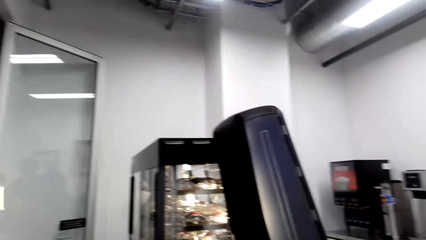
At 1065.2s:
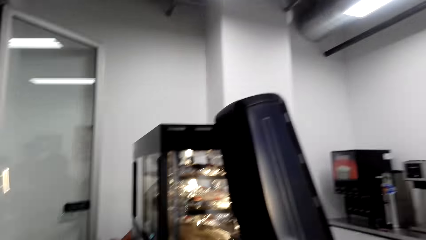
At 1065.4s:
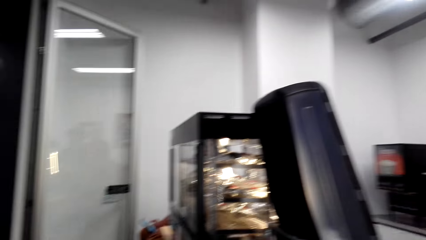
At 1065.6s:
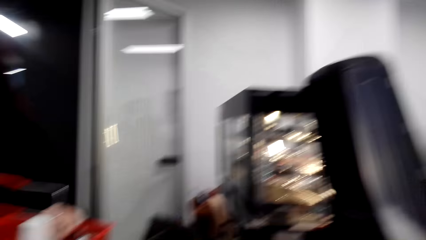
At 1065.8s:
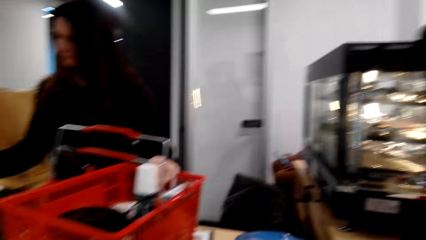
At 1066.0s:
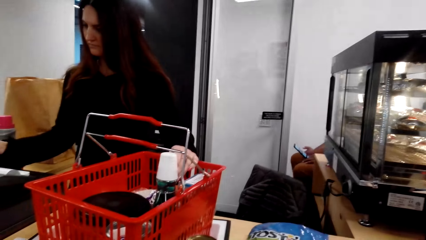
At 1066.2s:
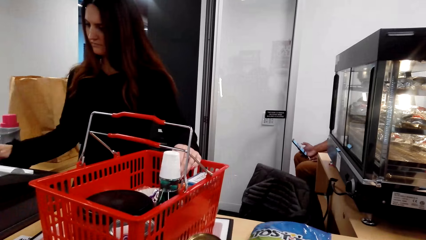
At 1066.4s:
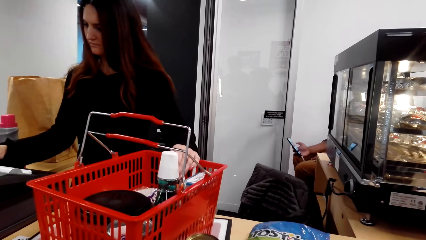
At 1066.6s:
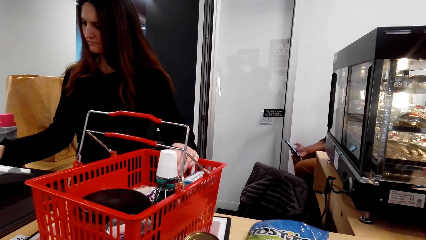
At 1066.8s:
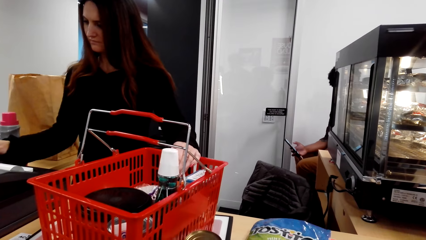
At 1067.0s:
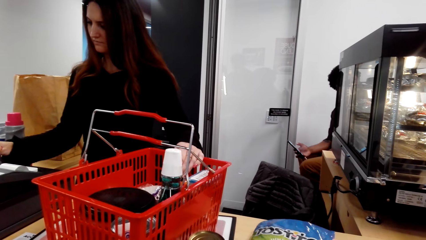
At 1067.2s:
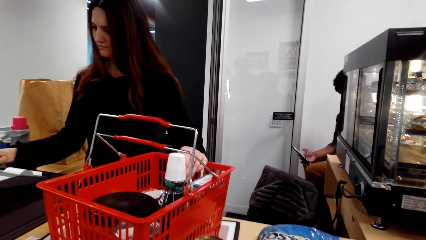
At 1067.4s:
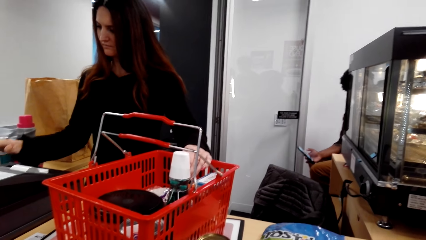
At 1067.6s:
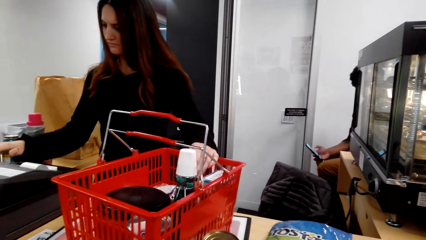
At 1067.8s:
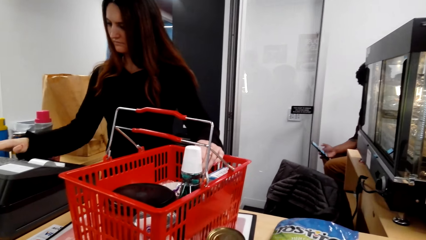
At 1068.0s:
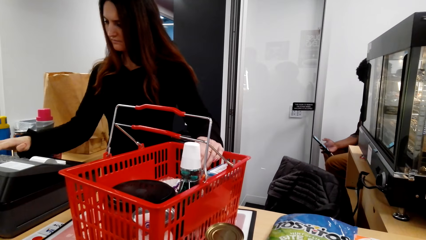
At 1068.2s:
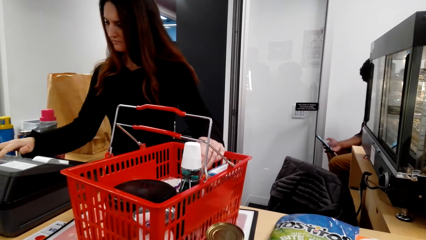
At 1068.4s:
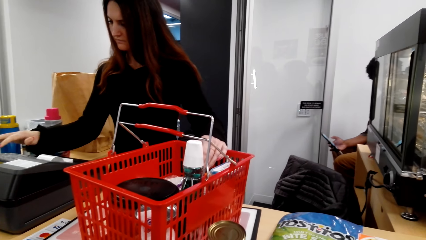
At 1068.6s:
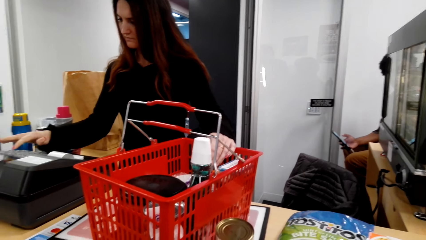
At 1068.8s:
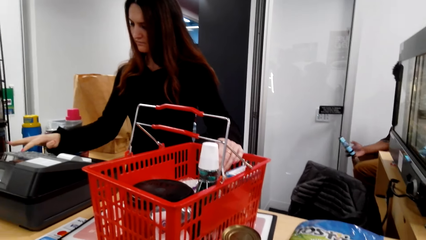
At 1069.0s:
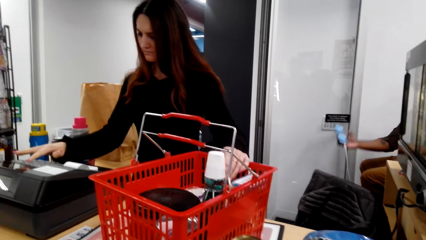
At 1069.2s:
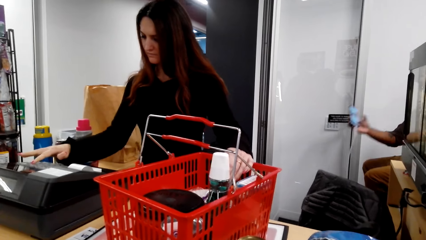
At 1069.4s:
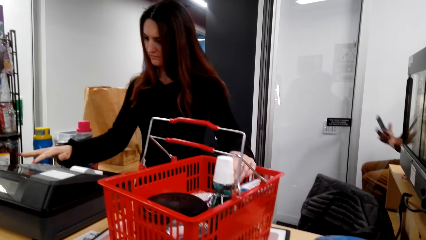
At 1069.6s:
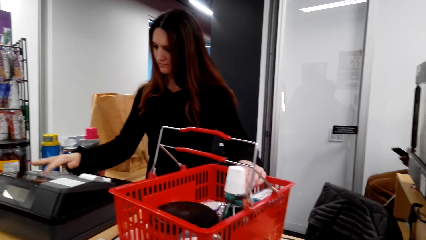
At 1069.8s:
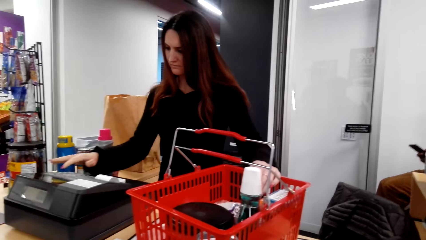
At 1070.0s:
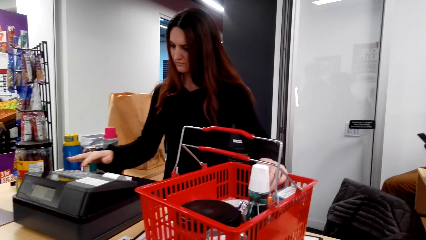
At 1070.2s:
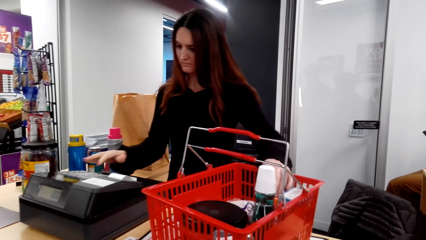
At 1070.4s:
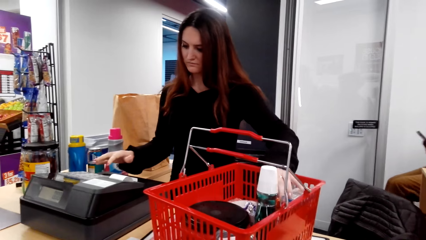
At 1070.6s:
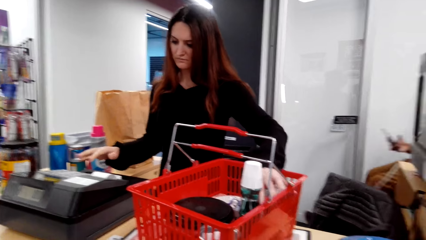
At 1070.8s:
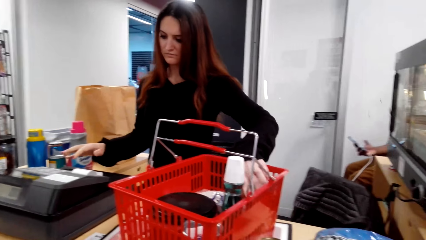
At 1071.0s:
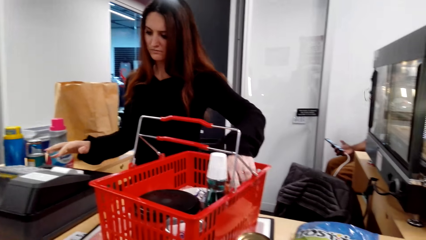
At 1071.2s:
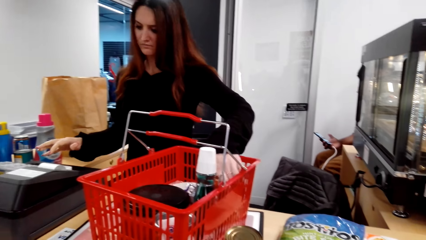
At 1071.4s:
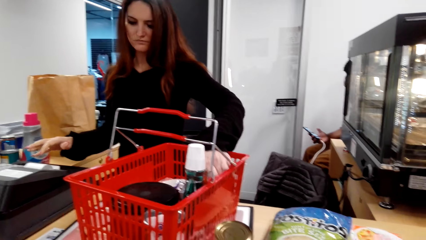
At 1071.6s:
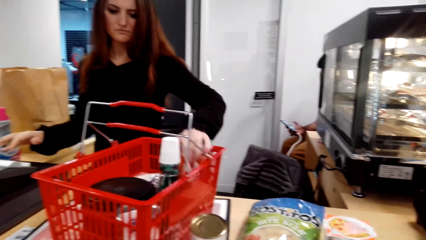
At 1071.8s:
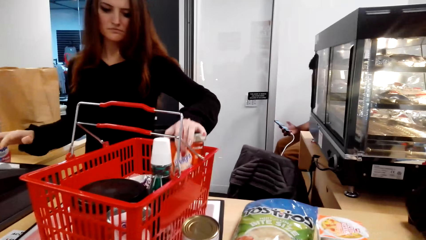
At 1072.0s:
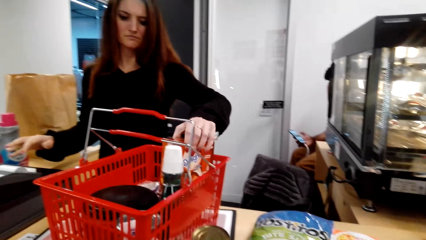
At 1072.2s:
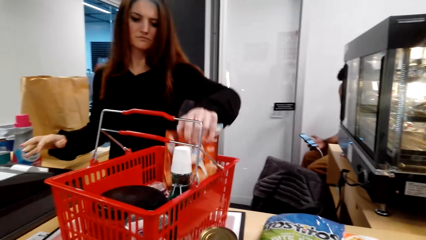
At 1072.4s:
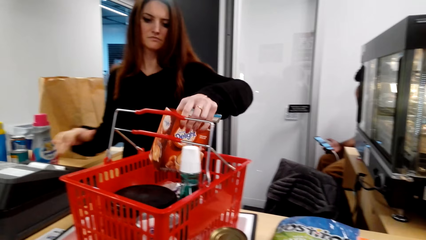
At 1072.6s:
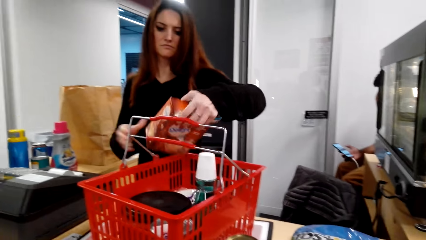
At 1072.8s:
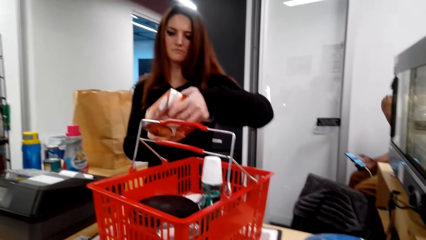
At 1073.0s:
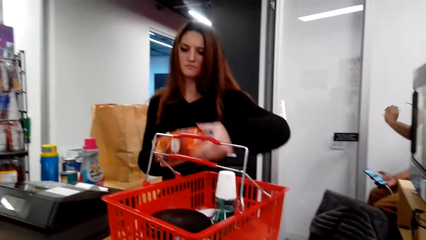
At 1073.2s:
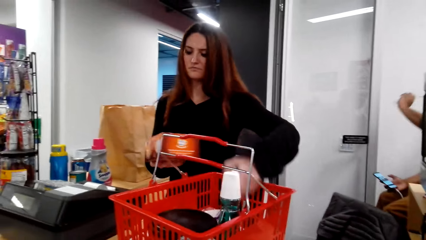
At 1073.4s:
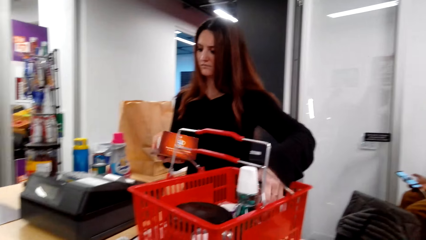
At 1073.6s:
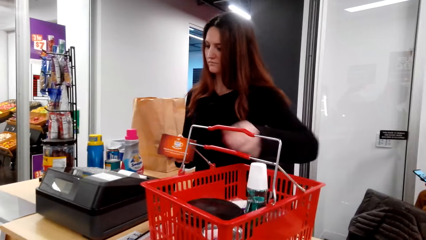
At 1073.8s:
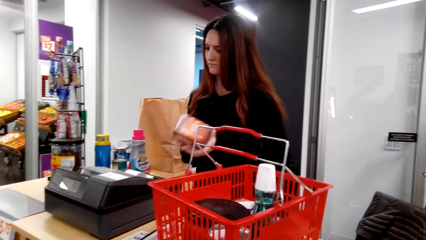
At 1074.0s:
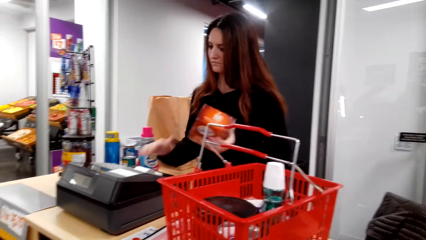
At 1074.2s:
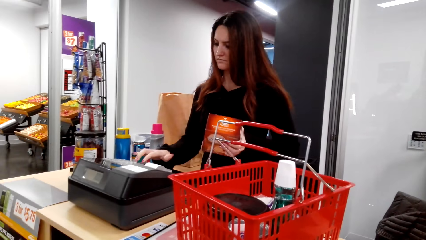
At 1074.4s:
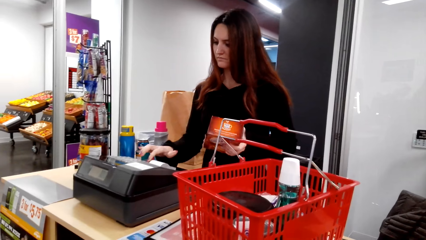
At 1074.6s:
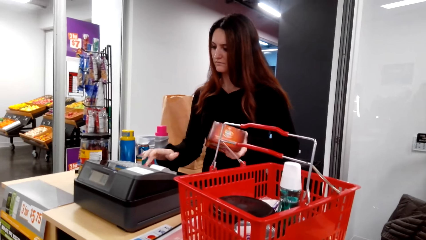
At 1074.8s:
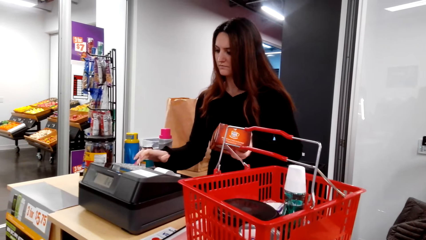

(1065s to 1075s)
The camera wearer looks around. A cashier presses the cash machine. A man looks at the phone. The man moves a hand. The cashier picks up something.

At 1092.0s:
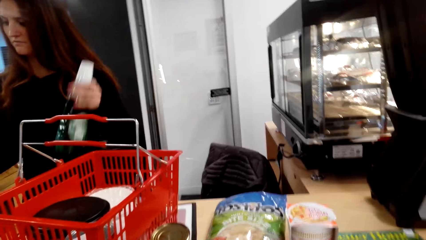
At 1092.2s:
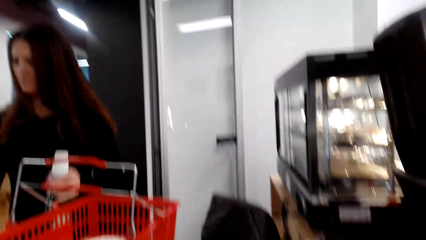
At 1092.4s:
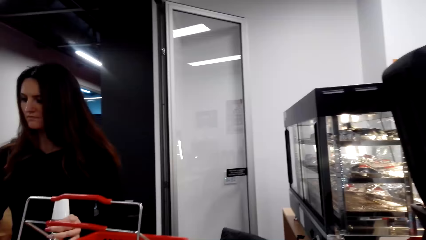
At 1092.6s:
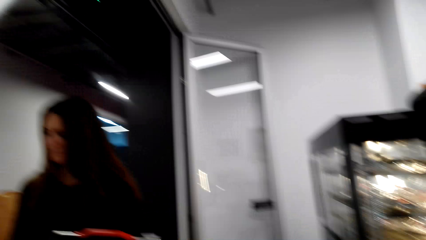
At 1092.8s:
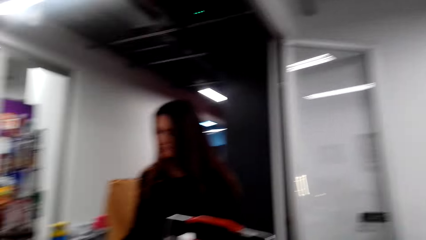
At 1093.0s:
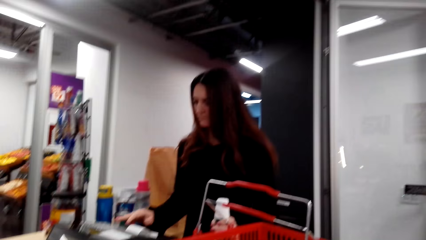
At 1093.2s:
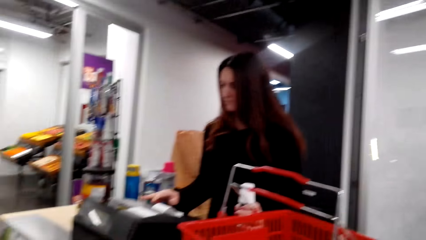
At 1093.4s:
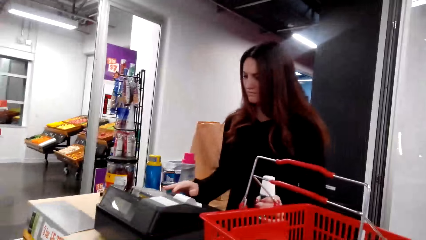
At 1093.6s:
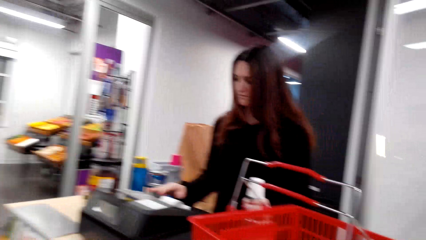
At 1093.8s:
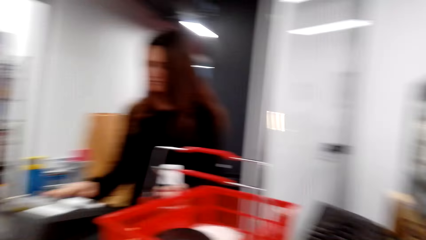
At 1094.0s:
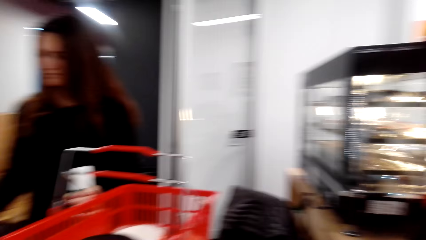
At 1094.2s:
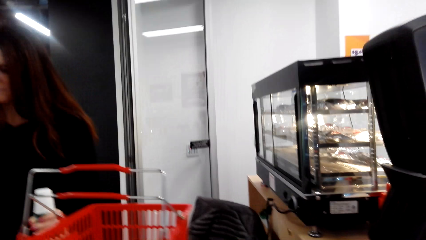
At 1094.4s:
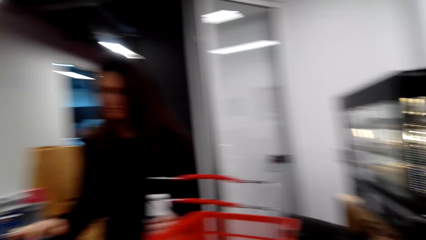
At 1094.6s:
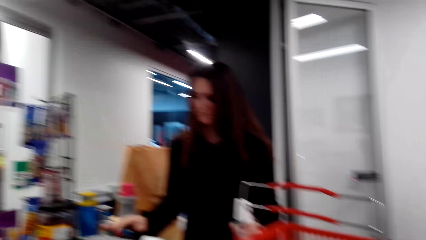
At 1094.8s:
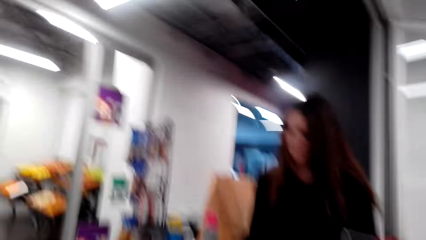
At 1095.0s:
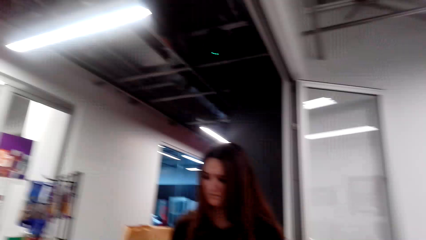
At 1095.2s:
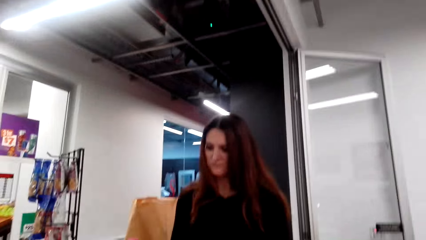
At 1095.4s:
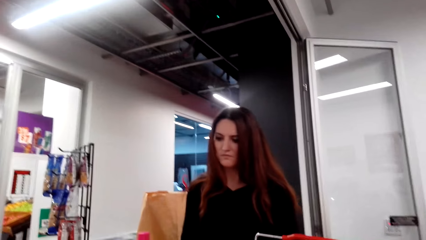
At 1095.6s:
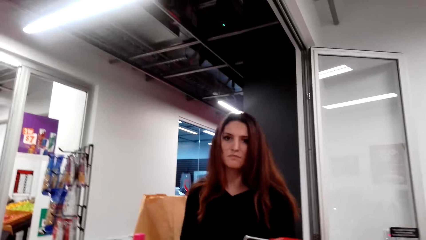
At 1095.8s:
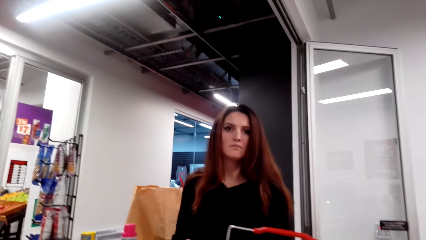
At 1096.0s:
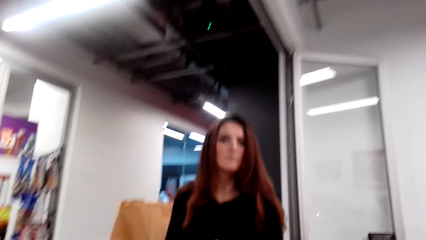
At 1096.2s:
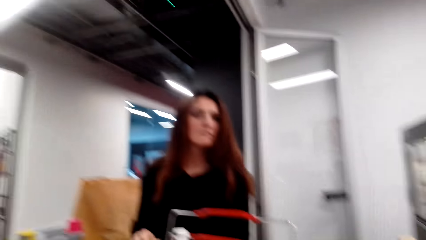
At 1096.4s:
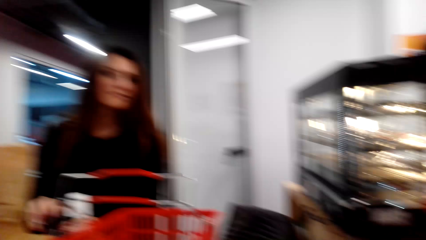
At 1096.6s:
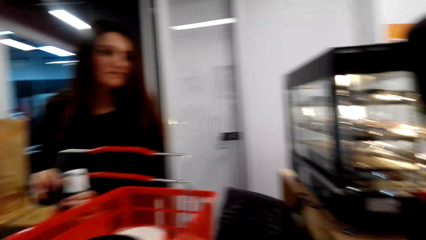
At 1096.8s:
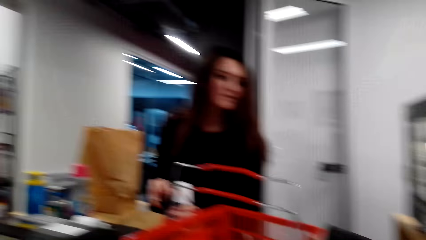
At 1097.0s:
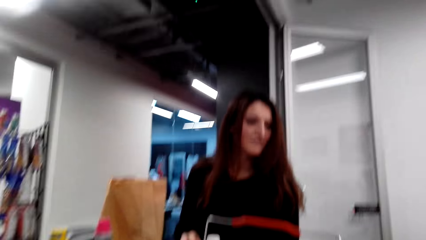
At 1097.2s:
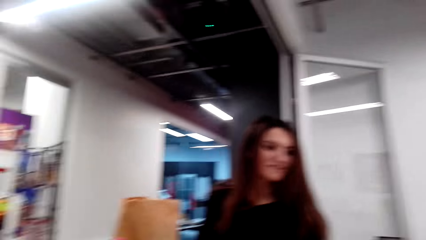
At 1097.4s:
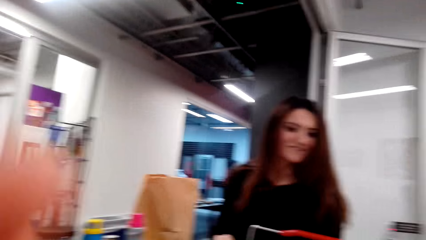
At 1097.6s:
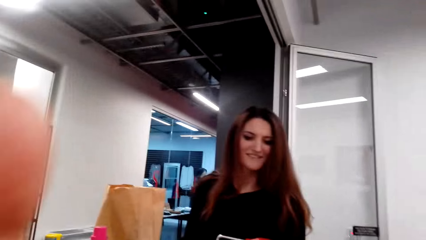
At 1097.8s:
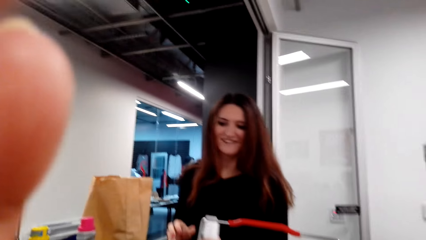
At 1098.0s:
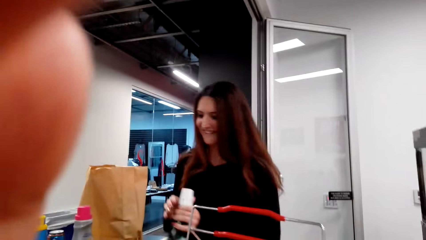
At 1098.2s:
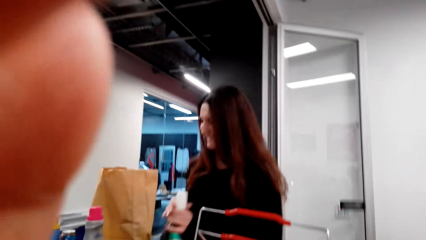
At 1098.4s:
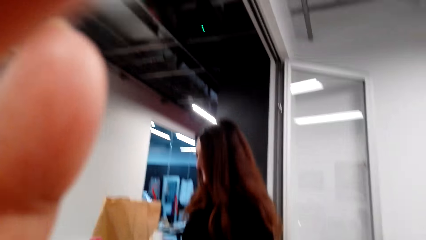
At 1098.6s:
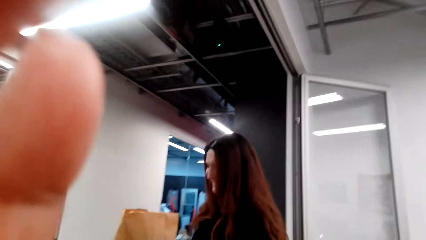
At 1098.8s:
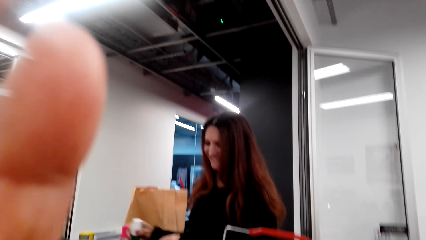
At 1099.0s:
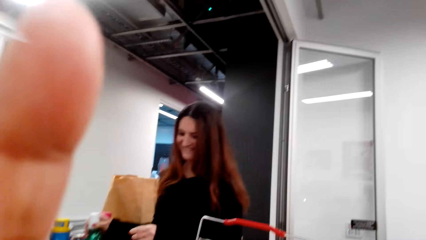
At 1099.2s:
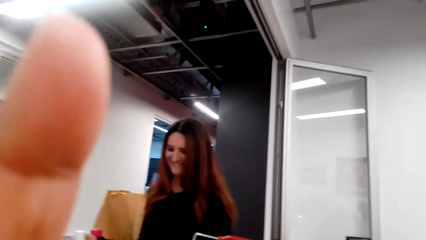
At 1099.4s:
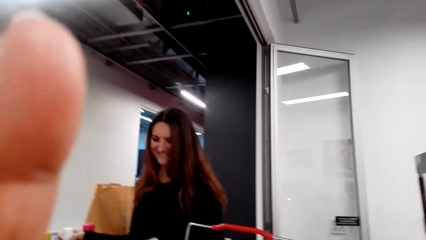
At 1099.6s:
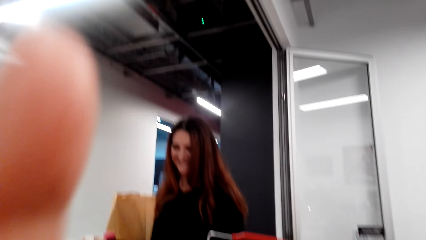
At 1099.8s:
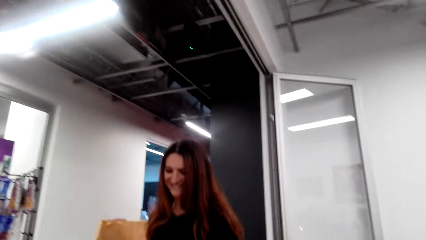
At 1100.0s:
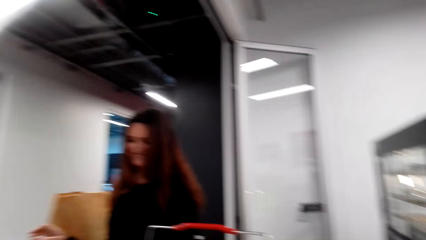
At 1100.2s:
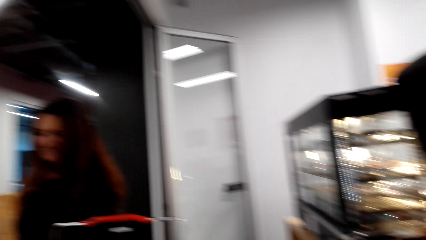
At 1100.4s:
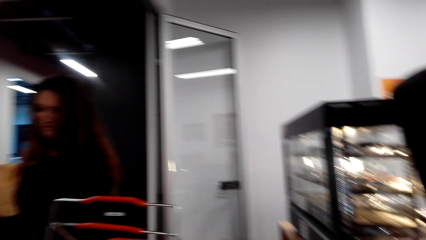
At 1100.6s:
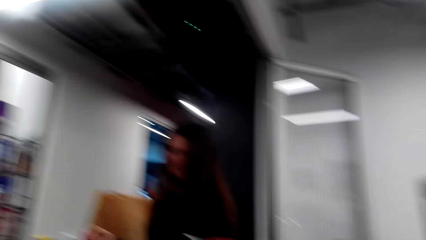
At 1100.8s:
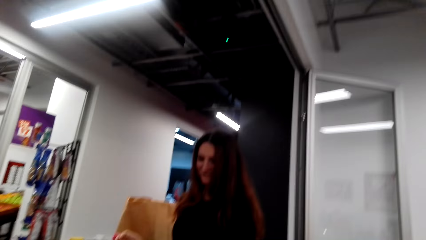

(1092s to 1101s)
The cashier presses the cash machine. The camera wearer looks around. They lift a hand.
